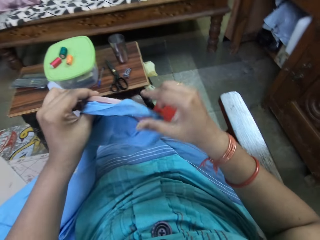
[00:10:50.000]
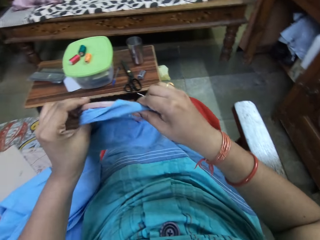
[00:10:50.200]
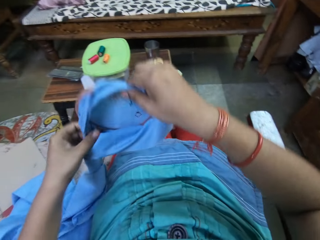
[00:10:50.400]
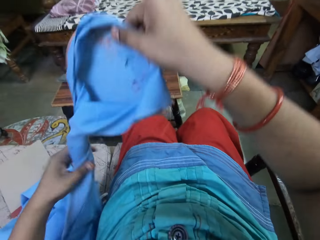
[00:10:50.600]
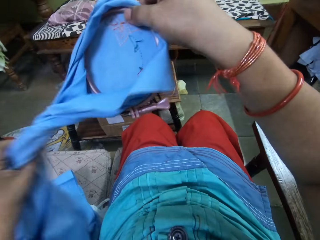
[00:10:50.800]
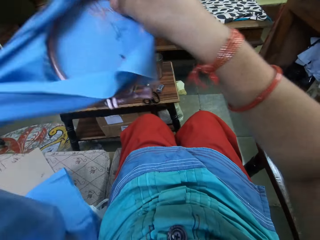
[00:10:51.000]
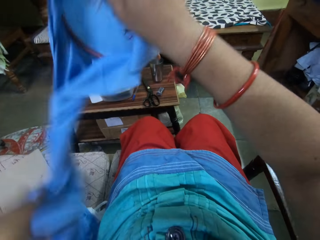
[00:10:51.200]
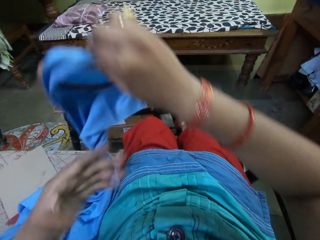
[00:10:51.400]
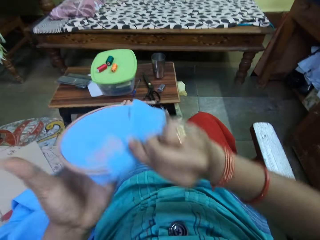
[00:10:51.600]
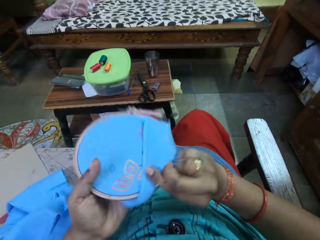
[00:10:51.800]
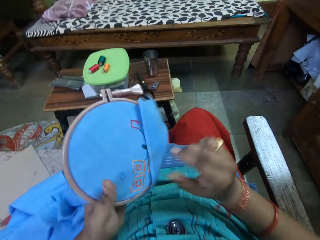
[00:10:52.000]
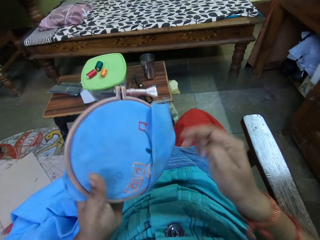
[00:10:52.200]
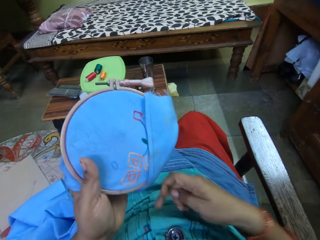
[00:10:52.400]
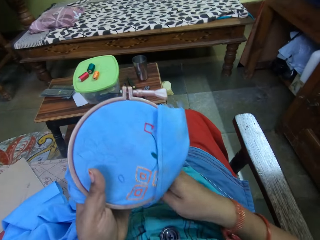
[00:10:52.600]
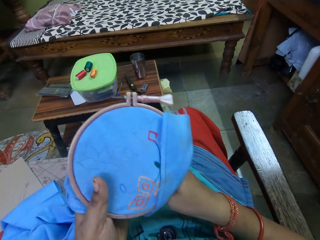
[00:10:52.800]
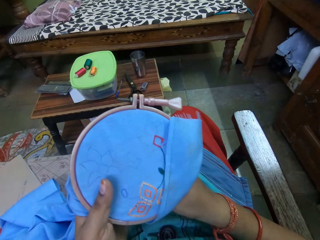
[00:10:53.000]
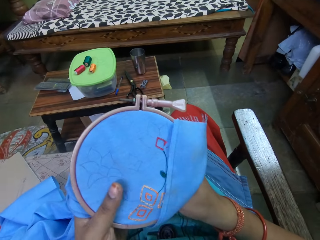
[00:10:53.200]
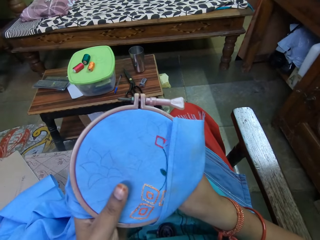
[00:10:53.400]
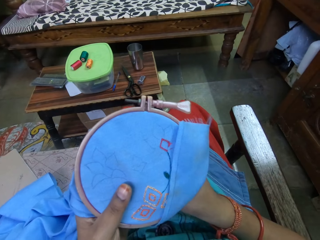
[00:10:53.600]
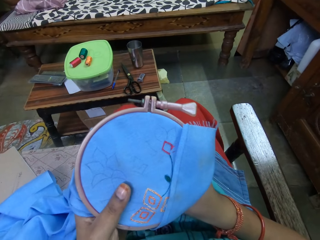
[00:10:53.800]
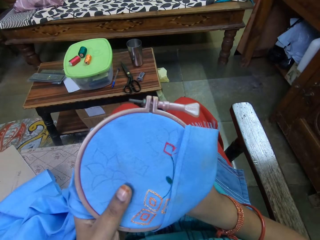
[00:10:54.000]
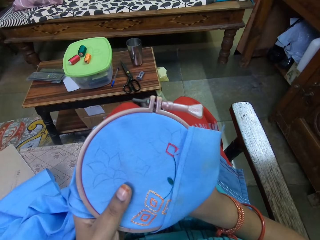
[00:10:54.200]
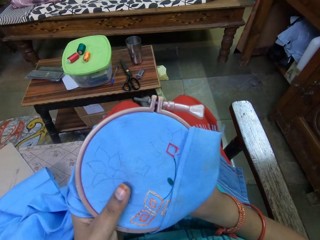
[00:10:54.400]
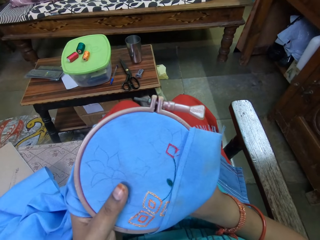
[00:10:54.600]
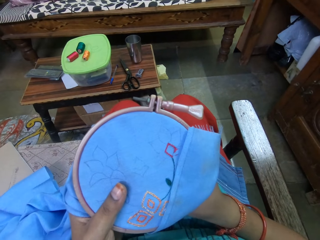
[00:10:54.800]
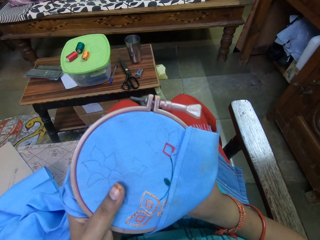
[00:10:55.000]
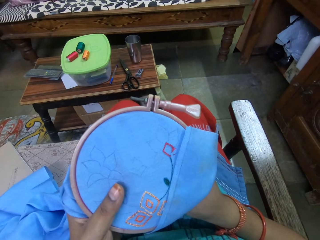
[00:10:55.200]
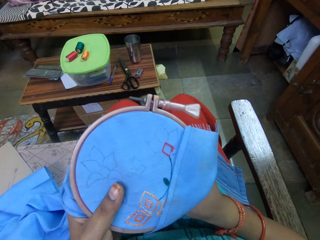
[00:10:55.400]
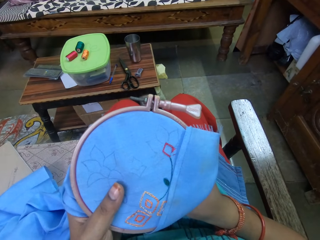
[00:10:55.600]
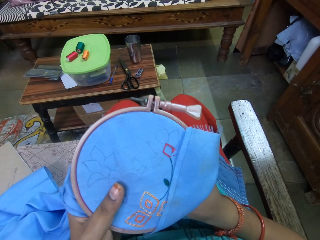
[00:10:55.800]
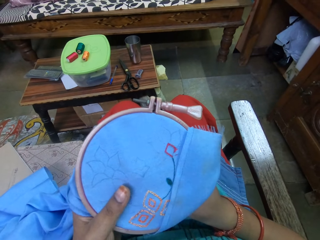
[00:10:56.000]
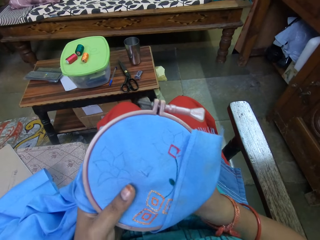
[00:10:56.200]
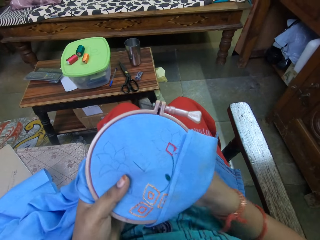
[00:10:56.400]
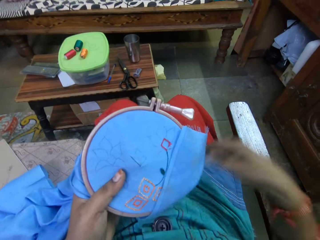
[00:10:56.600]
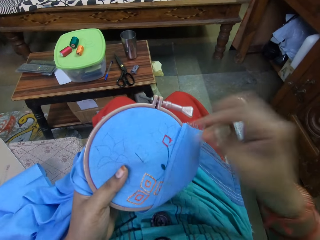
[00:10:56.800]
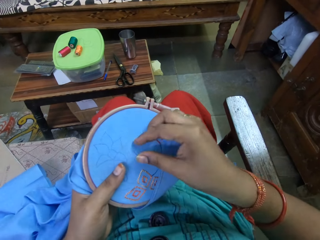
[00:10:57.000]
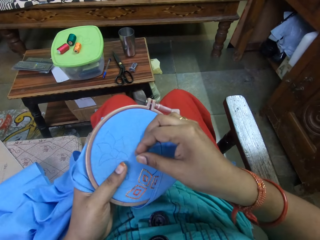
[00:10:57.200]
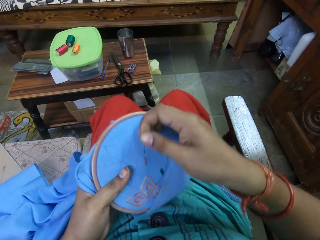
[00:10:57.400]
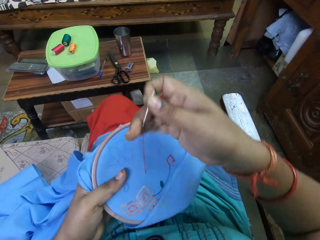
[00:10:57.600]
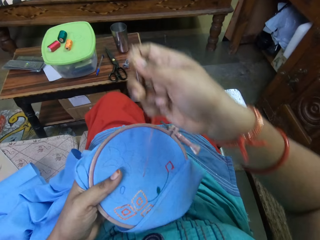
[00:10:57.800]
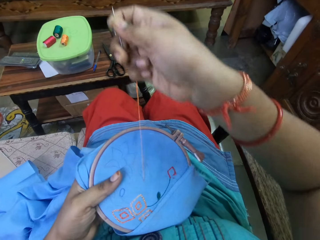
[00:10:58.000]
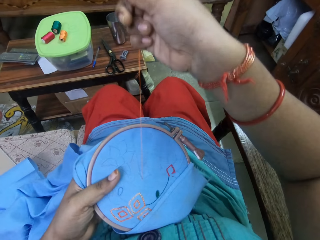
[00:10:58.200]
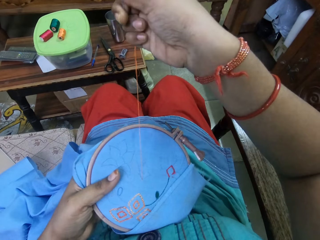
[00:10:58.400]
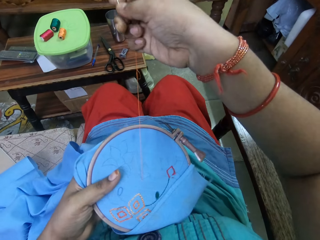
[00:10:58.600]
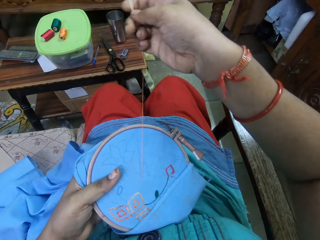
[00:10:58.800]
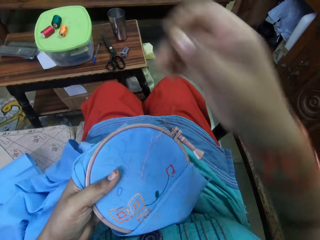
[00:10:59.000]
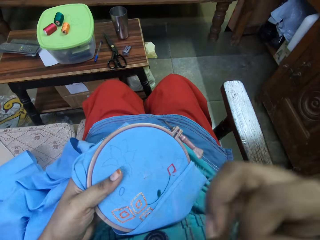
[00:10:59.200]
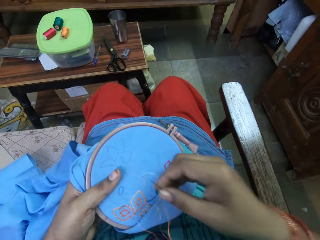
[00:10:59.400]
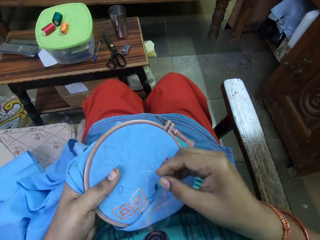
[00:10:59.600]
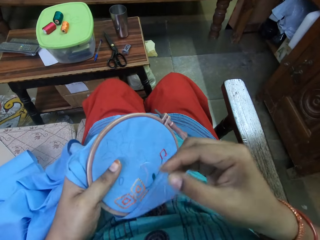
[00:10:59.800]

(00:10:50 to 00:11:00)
The camera wearer picks up the cloth or fabric from her lap with her left hand. She straightens the fabric. She embroiders the cloth in the embroidery hoop with the needle and the thread in her right hand.

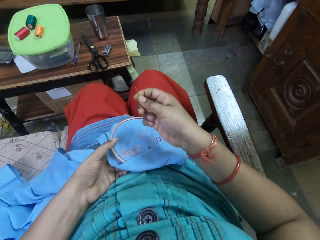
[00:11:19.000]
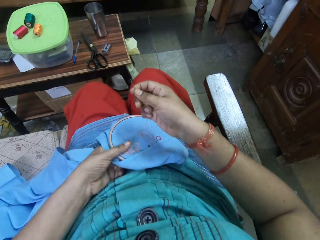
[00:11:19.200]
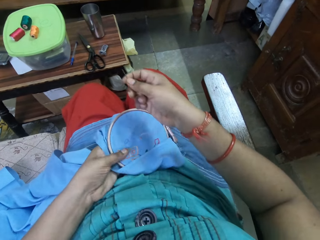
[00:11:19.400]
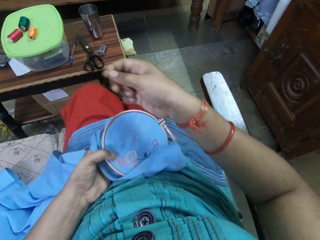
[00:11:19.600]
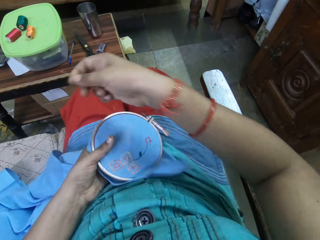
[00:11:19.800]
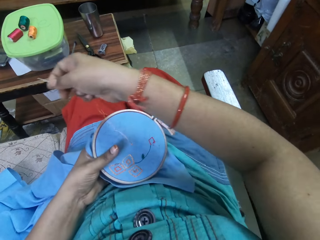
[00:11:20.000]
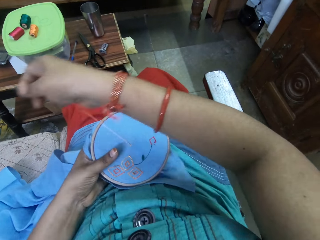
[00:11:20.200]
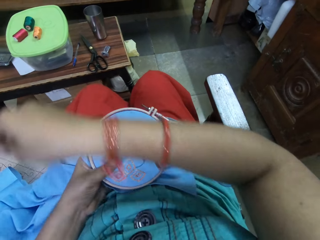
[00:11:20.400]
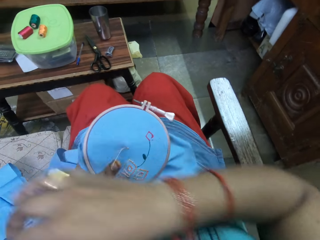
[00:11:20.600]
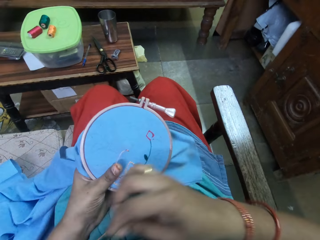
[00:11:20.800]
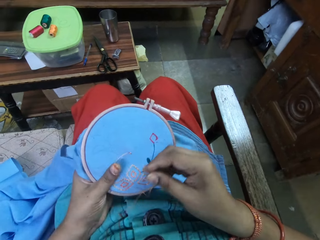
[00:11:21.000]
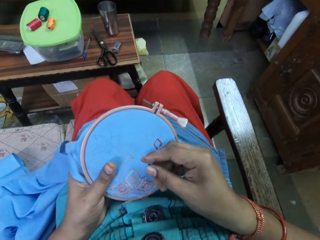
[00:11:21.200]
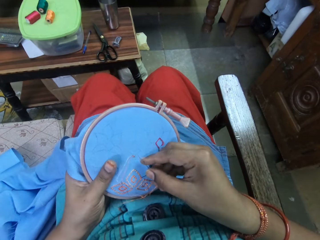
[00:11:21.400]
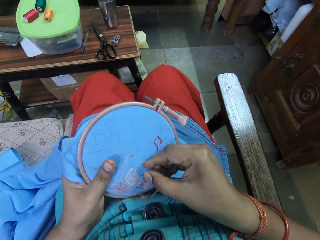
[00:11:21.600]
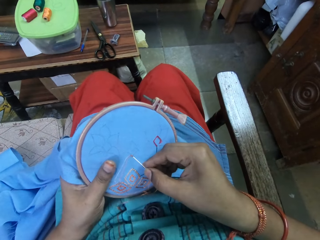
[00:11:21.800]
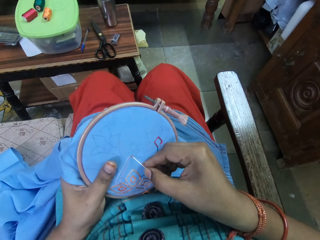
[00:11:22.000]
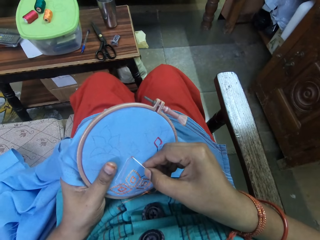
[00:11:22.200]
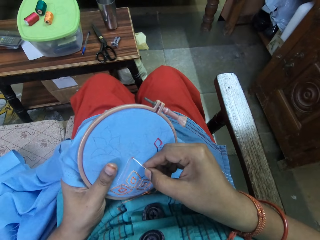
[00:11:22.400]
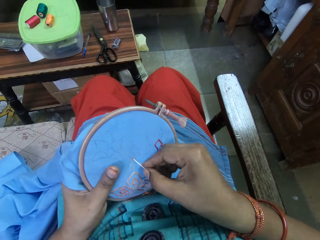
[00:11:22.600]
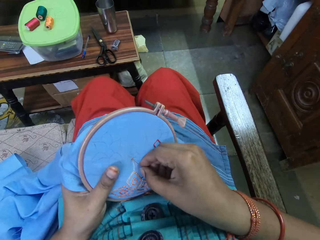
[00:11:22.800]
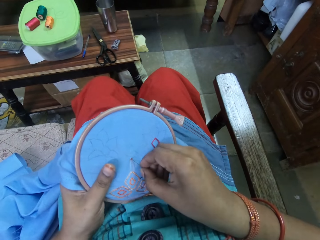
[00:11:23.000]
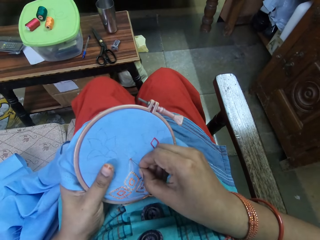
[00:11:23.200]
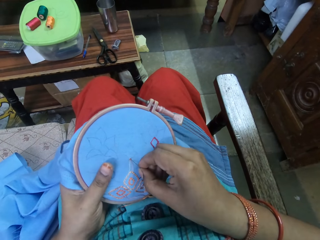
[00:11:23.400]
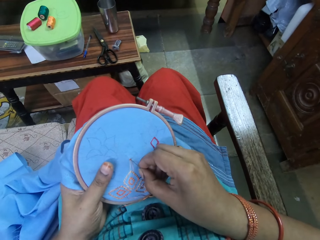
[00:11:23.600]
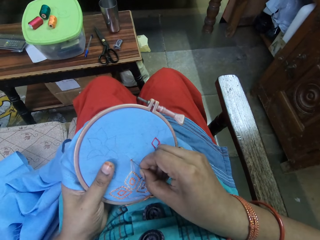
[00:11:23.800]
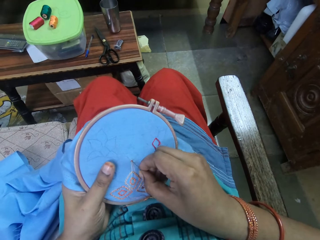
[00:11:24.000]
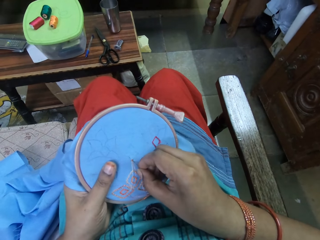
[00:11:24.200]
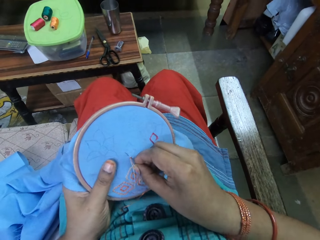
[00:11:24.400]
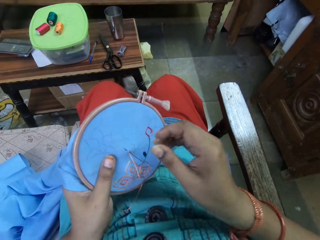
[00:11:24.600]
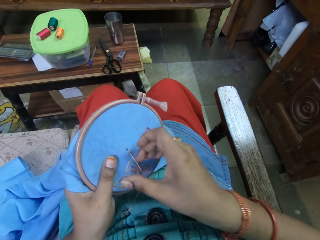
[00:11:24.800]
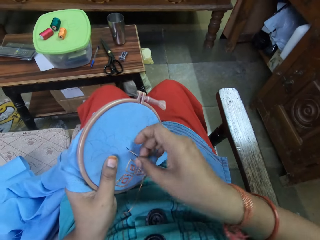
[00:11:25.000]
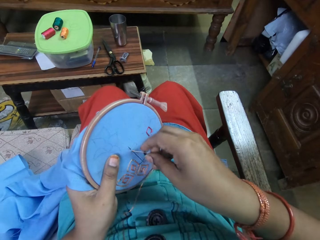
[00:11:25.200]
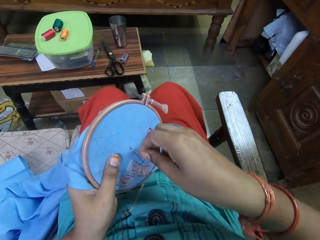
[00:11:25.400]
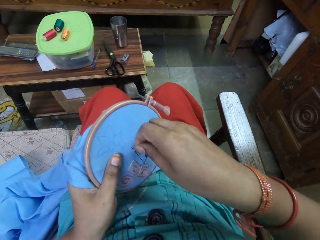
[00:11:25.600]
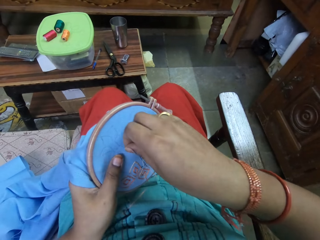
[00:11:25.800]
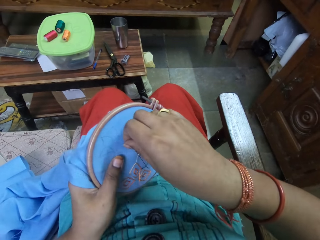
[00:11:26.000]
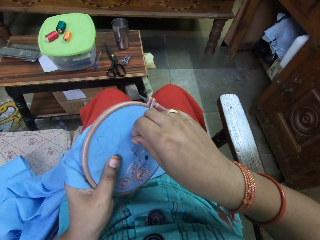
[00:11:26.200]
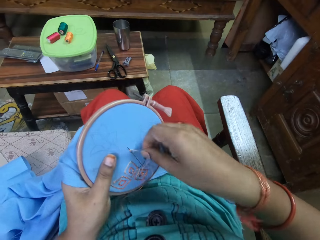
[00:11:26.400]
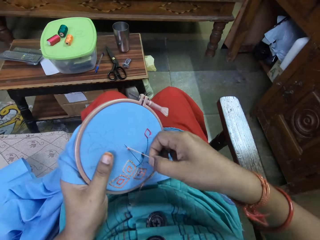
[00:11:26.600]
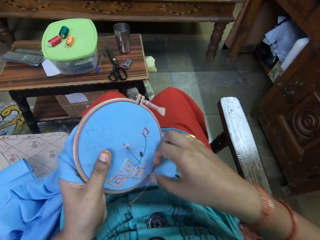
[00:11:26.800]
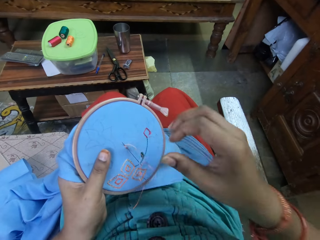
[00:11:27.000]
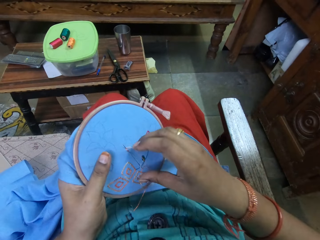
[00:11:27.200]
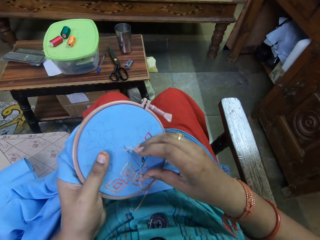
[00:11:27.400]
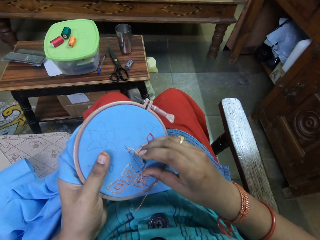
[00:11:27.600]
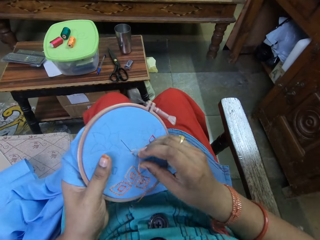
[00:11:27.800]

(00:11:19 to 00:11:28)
The camera wearer straightens the yarn. They sew the fabric with a sewing needle.

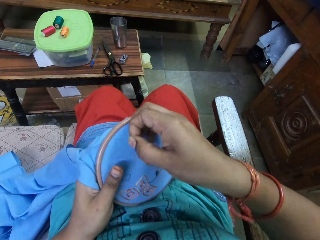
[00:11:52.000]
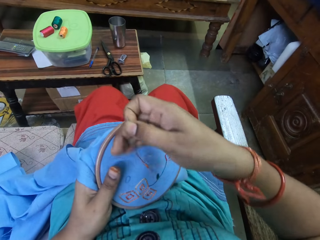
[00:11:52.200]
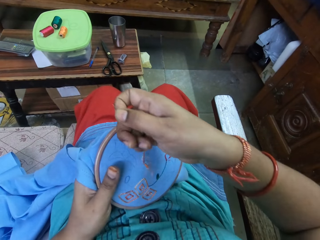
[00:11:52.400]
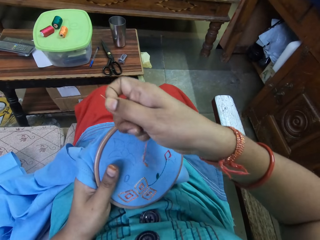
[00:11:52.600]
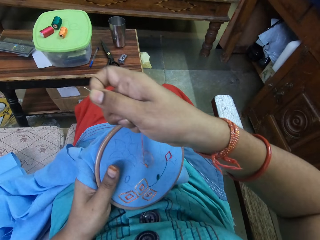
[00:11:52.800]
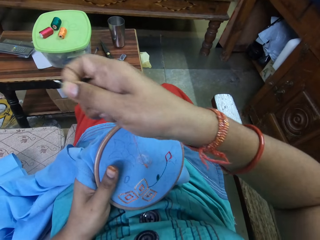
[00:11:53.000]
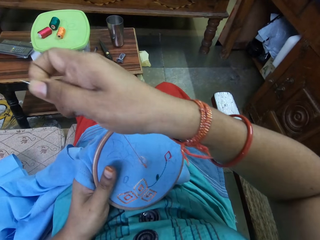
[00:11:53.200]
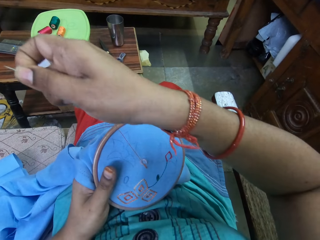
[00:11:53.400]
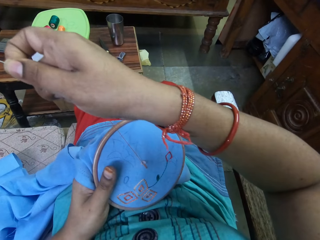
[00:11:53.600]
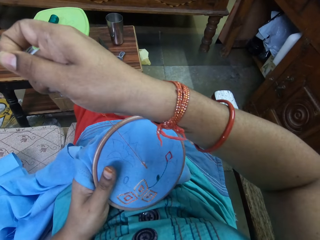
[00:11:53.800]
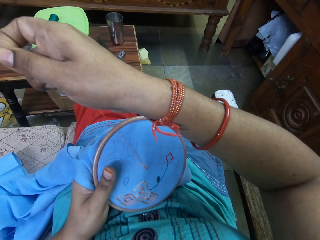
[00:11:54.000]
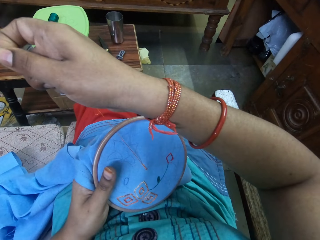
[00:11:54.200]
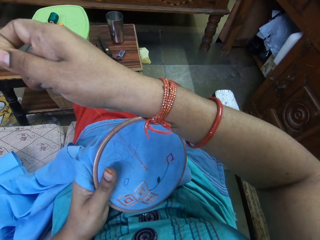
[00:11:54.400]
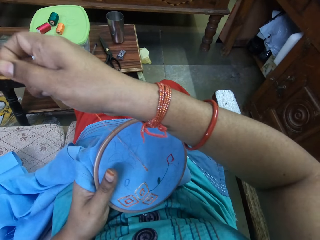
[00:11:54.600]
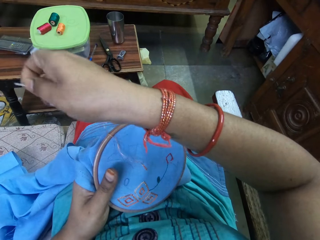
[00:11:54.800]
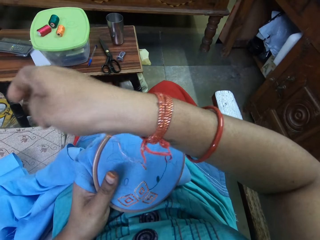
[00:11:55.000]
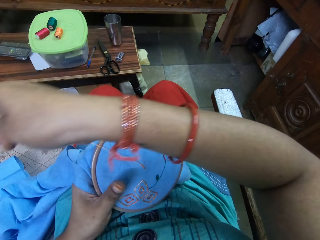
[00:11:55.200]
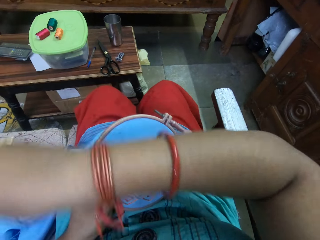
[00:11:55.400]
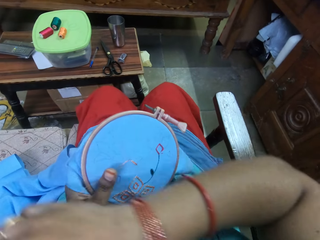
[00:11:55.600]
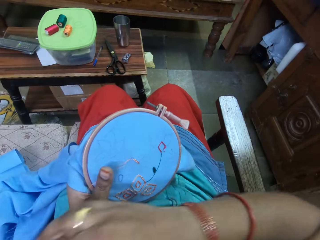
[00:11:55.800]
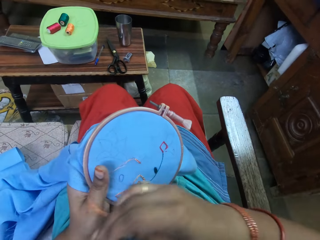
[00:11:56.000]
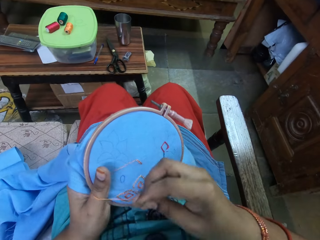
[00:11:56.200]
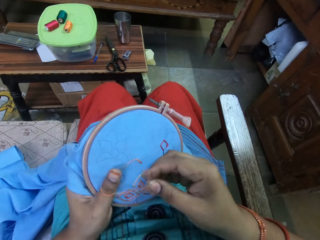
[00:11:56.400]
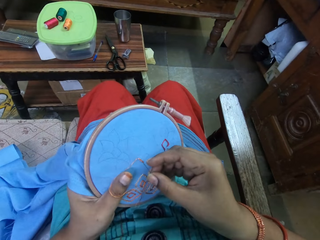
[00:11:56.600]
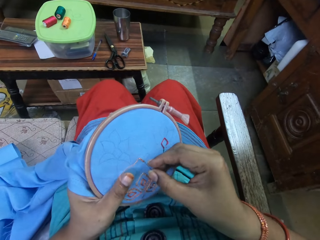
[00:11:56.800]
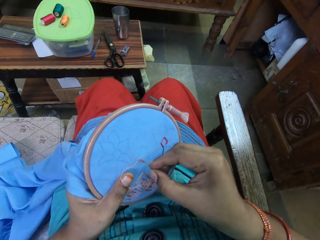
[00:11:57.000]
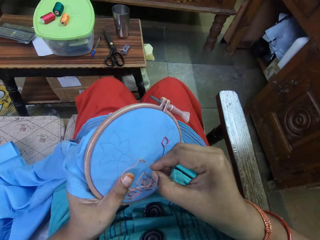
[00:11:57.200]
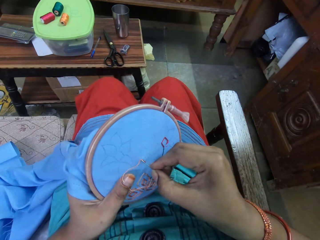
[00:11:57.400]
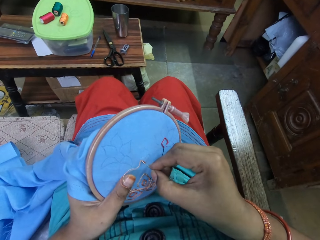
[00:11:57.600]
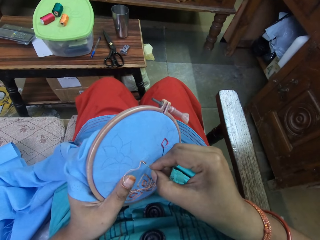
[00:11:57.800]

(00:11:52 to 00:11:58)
The camera wearer straightens the yarn.
